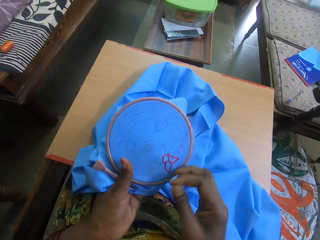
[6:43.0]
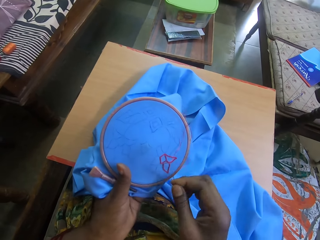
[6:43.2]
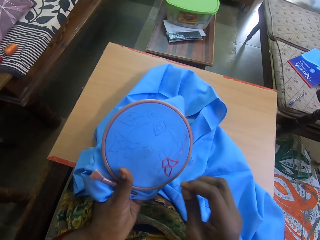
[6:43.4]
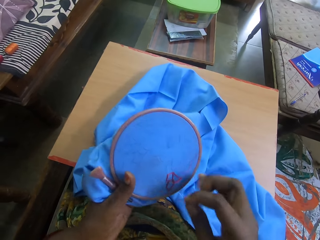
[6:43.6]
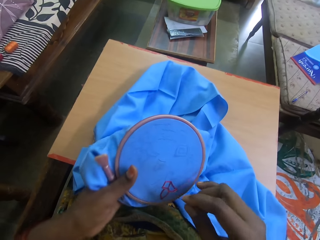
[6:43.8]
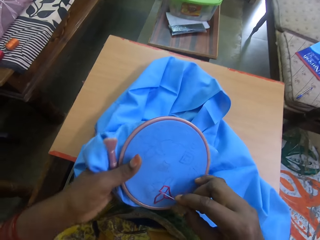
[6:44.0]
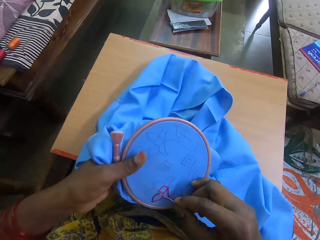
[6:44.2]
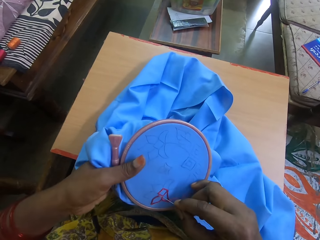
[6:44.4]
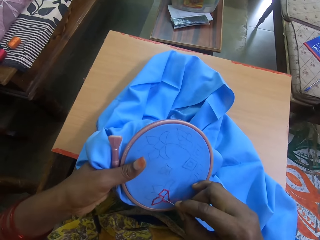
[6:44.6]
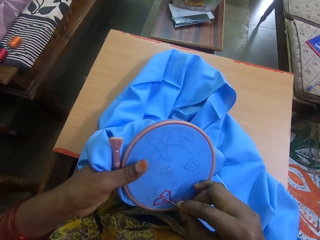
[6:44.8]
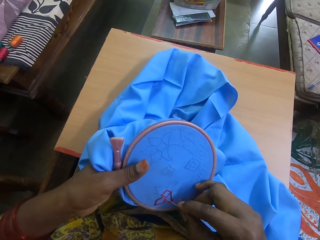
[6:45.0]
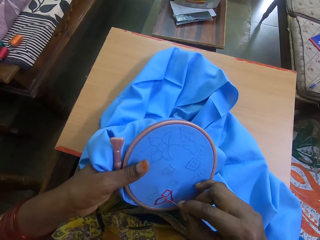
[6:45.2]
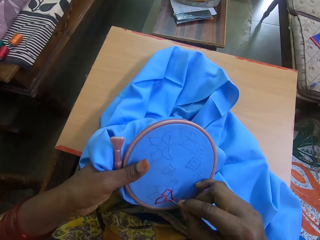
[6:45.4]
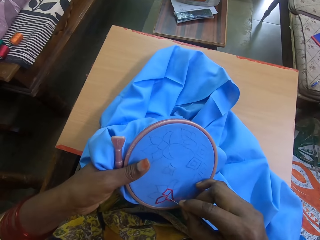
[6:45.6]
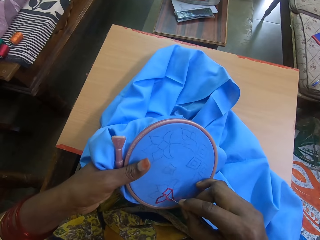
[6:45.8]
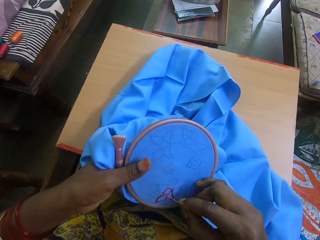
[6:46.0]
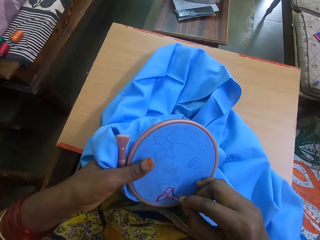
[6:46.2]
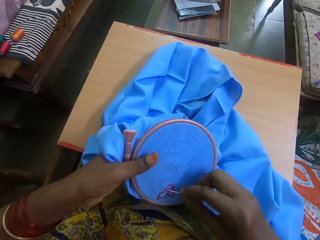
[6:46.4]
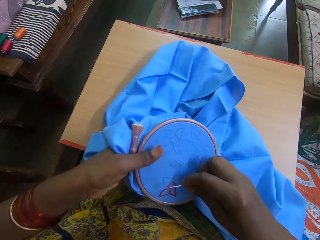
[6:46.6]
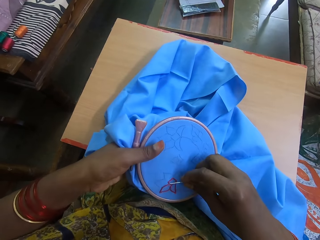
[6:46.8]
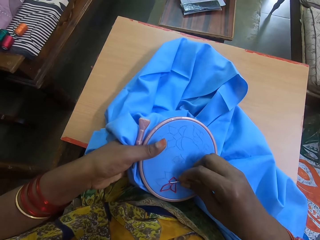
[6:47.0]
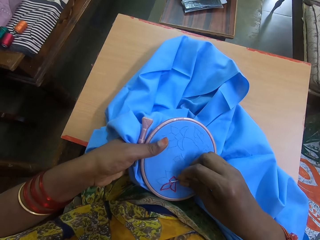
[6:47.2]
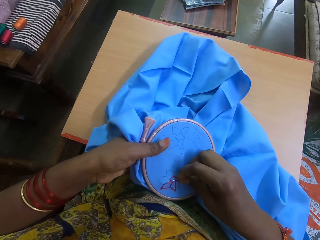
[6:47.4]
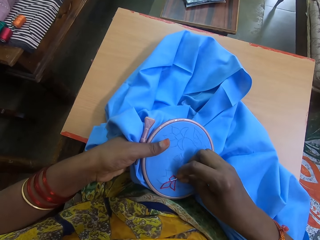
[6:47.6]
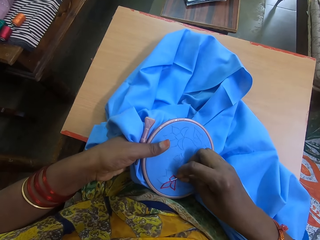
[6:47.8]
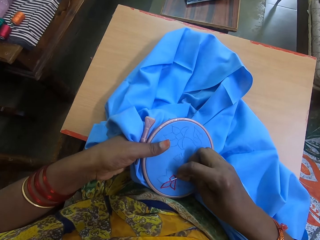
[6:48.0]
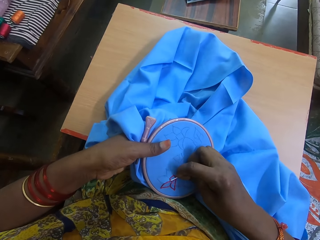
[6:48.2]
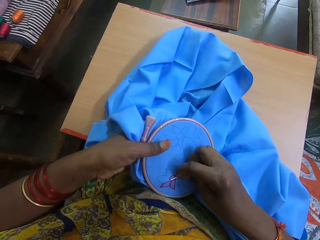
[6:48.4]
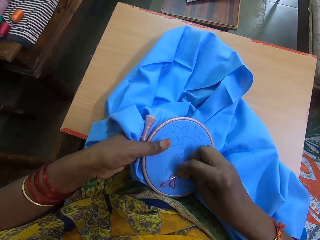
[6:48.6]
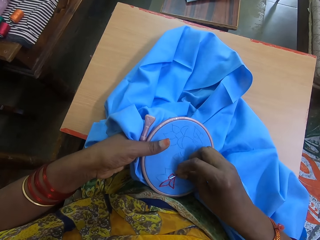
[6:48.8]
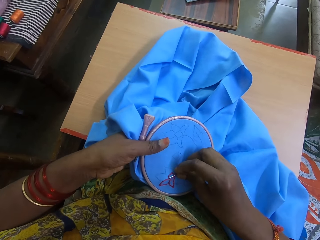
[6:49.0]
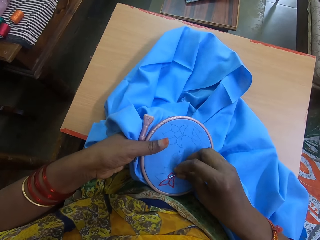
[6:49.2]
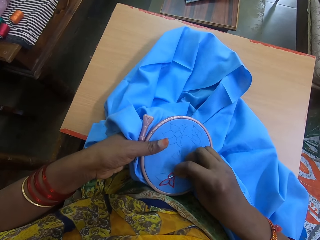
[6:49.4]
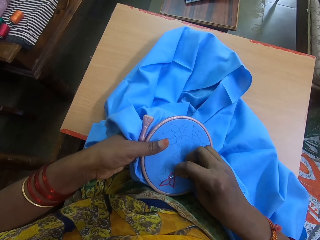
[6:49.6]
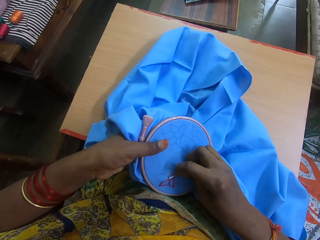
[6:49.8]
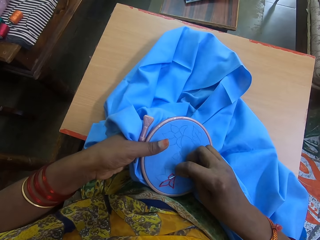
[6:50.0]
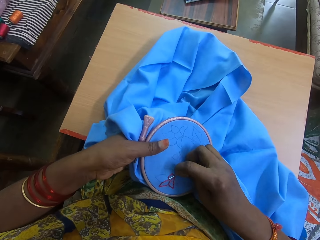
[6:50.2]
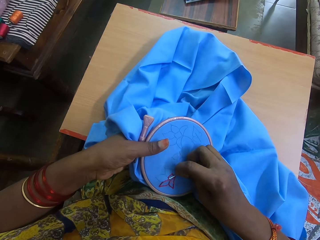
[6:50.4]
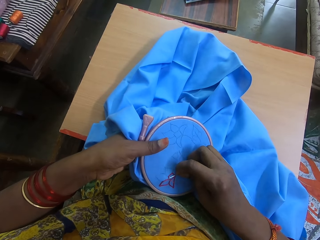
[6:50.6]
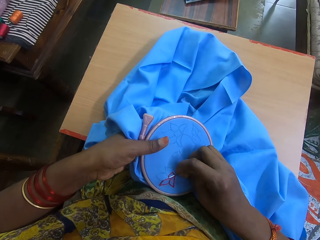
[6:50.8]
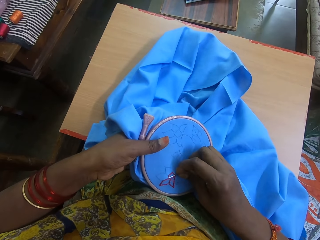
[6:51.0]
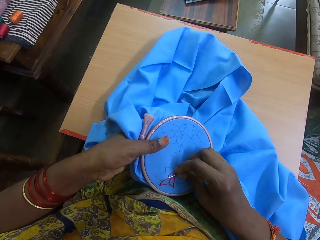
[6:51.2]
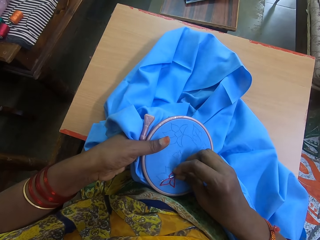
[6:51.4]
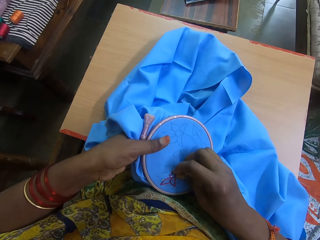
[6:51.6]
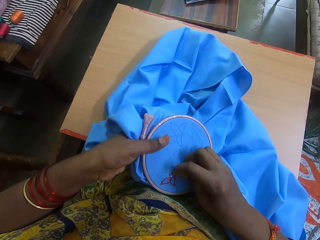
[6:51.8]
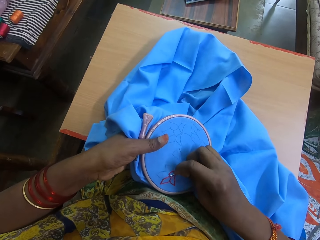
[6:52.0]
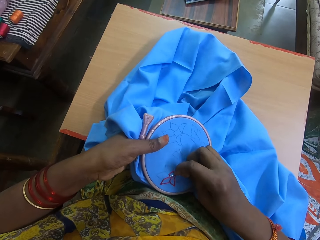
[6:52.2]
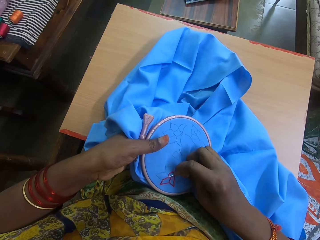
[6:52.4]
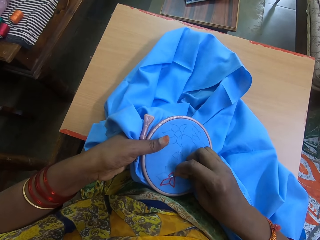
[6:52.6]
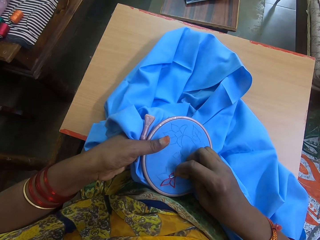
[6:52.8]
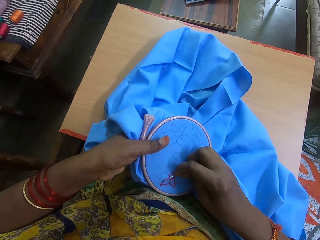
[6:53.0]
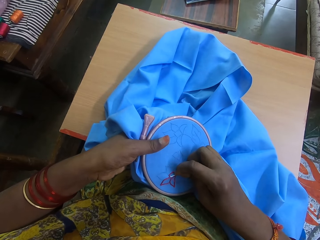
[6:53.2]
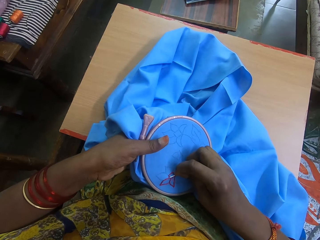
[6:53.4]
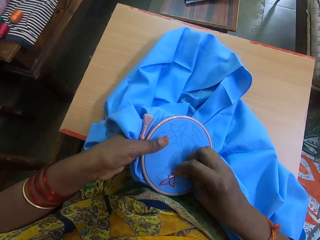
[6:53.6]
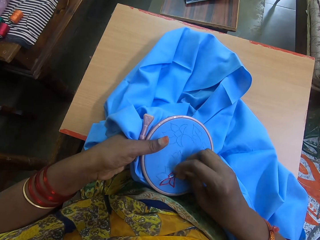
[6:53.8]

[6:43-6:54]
The camera wearer sews the thread into the fabric with the needle.

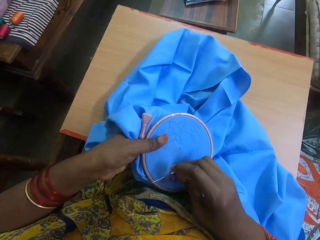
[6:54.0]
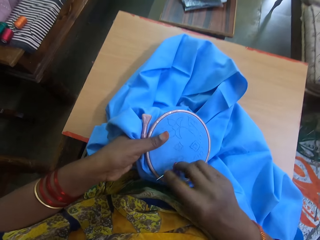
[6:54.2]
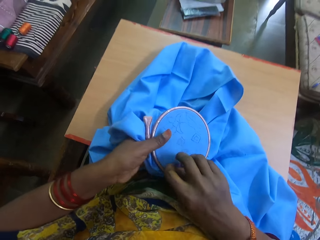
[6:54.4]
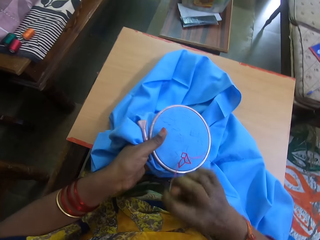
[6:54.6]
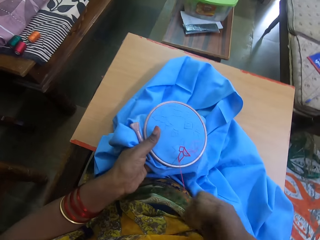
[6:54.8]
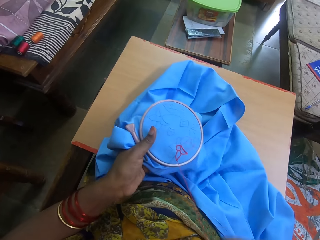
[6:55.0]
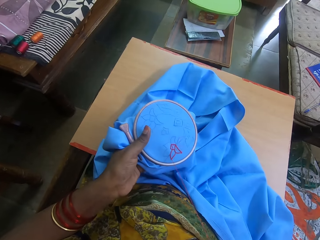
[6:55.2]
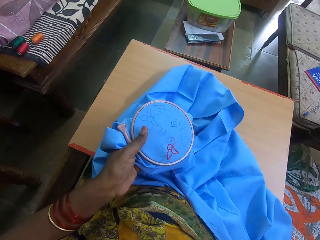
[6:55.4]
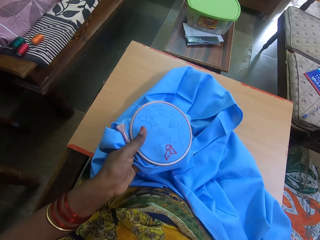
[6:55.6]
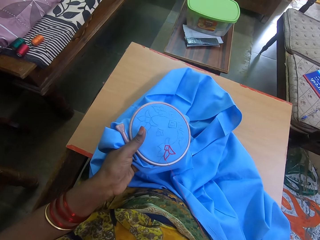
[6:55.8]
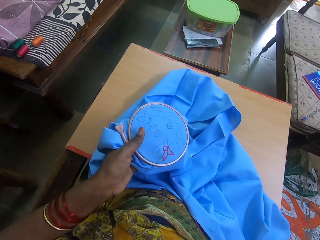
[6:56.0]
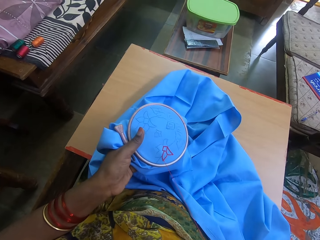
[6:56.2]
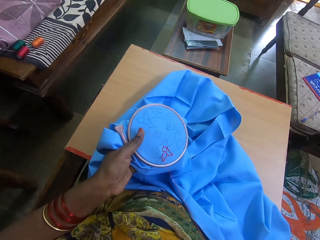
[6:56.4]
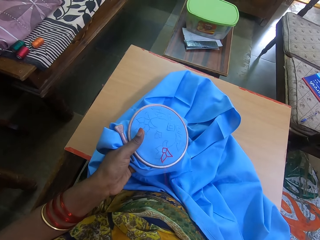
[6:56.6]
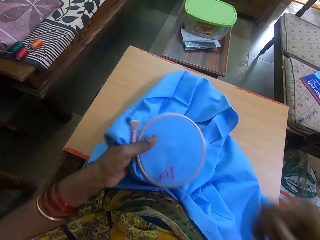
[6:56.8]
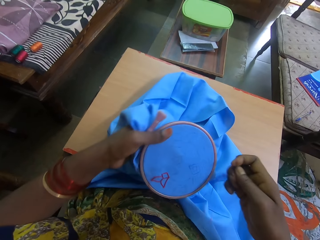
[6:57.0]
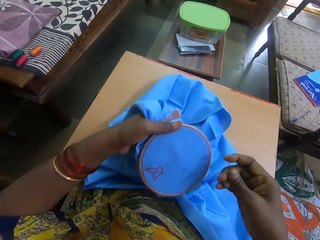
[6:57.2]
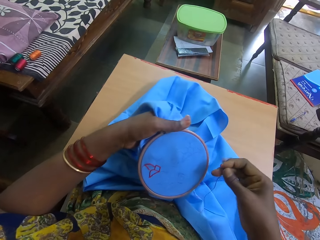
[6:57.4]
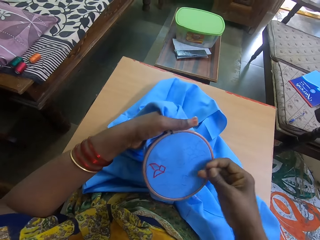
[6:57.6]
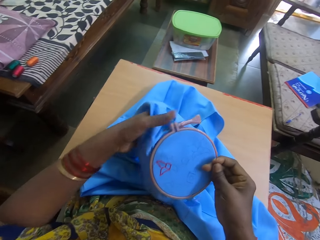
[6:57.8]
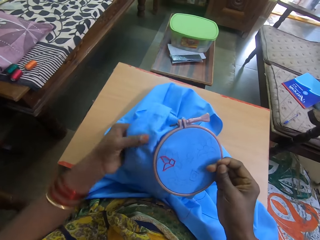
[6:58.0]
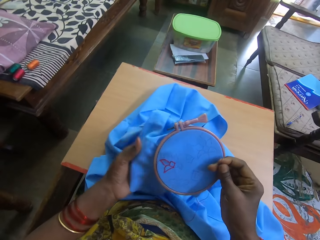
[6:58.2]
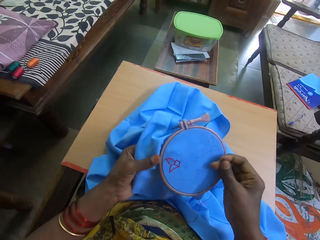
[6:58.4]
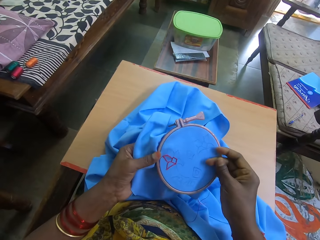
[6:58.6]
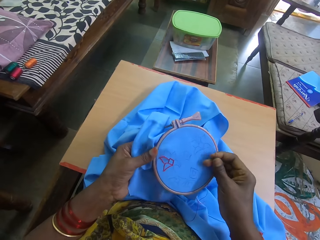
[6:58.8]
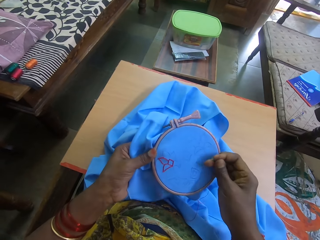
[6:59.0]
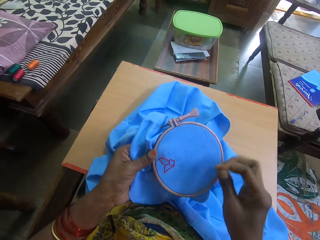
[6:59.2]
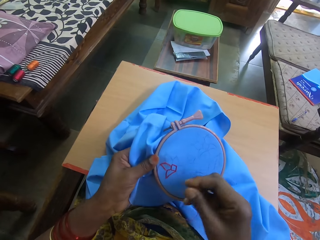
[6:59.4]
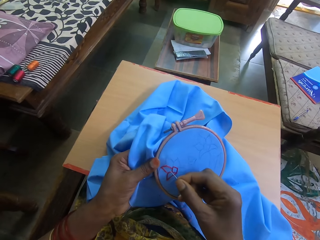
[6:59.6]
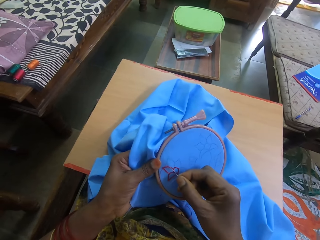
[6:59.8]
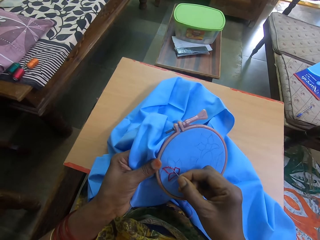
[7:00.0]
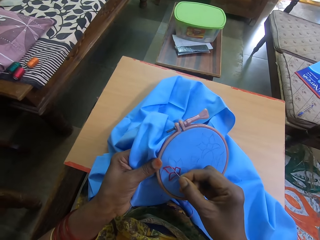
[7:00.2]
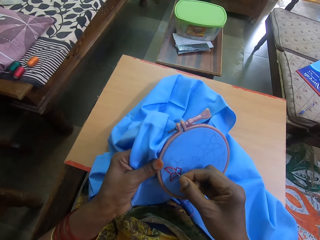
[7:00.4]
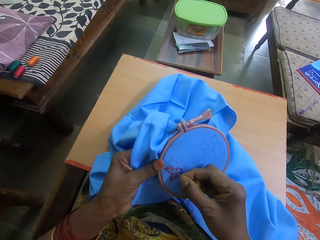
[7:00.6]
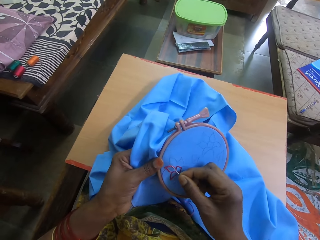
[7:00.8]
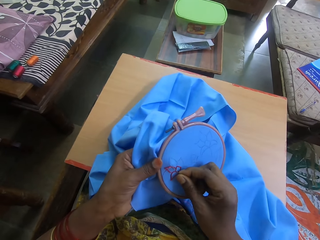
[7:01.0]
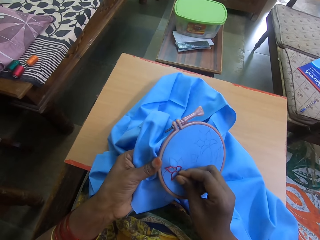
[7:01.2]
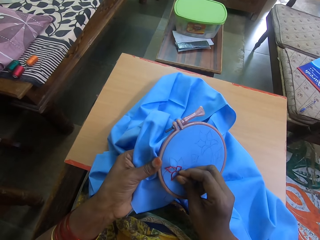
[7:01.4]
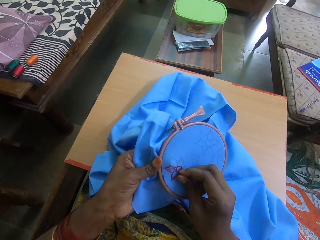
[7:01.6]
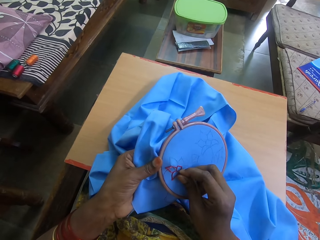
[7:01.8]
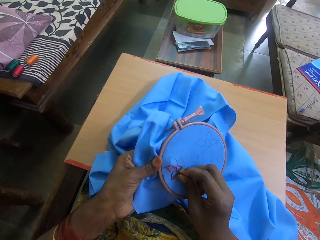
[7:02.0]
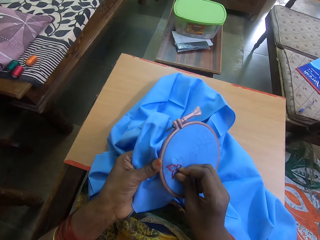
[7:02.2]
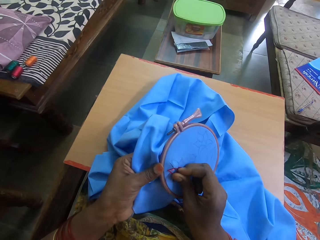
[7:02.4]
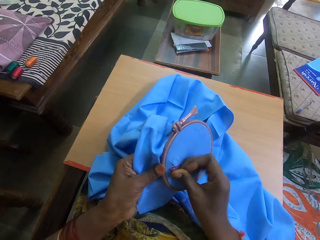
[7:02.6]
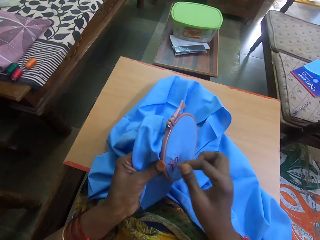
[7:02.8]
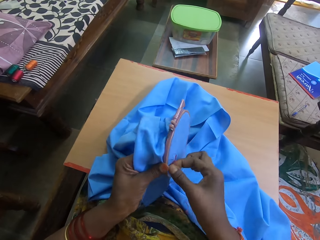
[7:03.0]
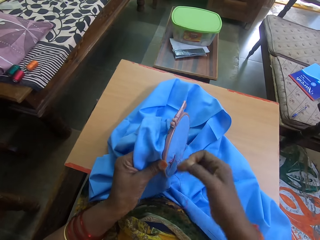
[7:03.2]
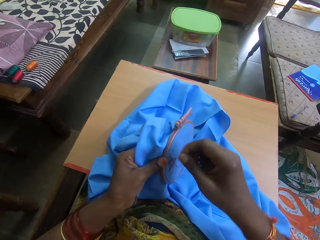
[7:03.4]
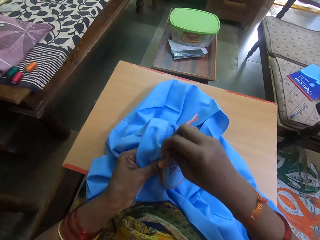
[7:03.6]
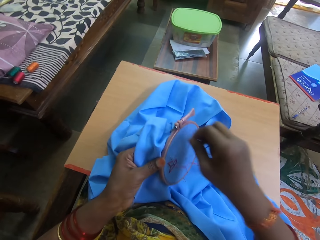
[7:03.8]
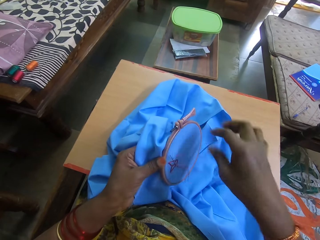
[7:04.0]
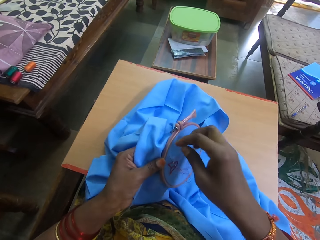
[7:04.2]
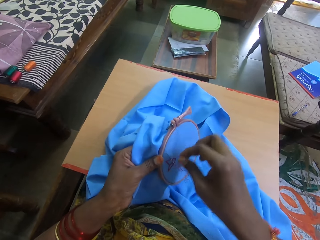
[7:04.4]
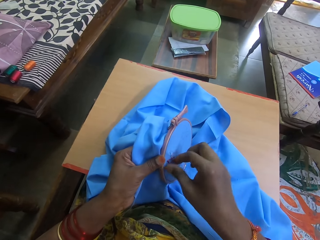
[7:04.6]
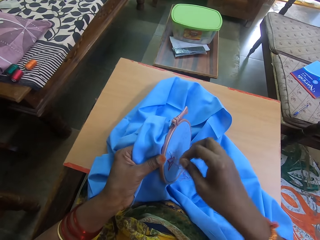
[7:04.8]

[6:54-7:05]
The camera wearer turns the embroidery ring. They sew the thread into the fabric with the needle.
